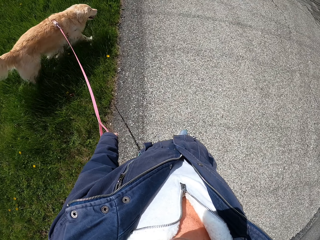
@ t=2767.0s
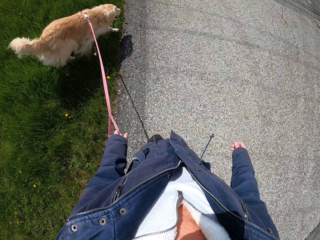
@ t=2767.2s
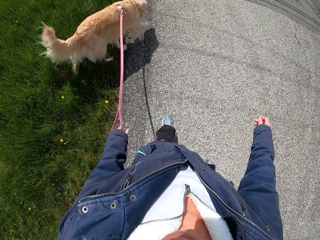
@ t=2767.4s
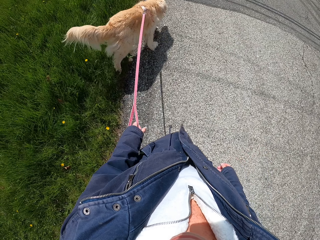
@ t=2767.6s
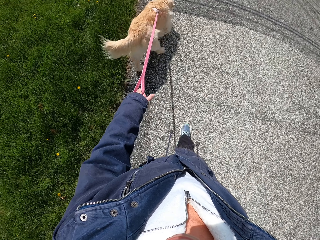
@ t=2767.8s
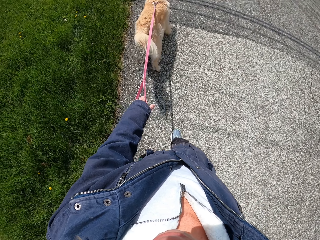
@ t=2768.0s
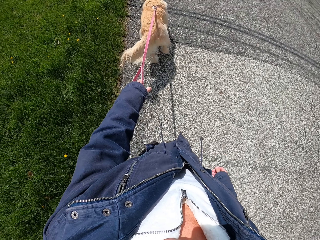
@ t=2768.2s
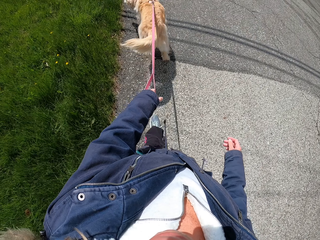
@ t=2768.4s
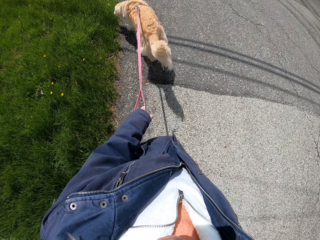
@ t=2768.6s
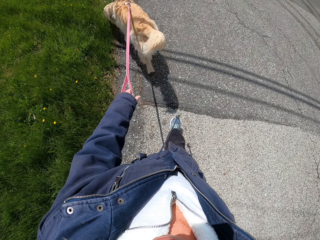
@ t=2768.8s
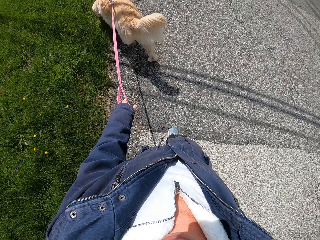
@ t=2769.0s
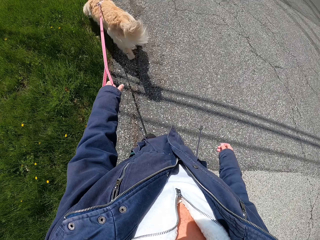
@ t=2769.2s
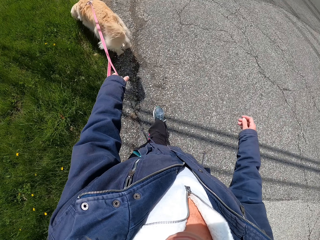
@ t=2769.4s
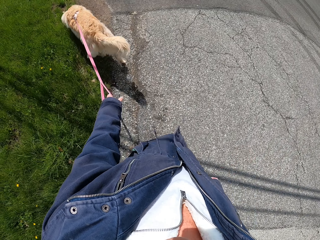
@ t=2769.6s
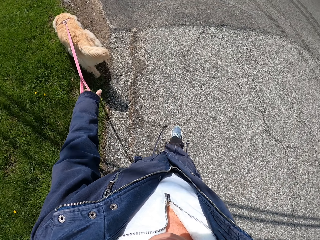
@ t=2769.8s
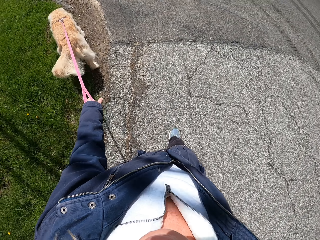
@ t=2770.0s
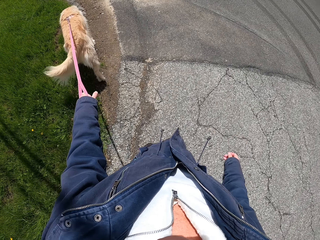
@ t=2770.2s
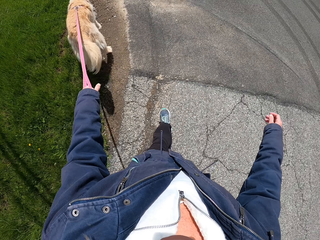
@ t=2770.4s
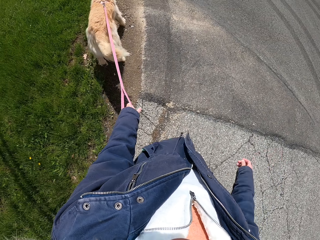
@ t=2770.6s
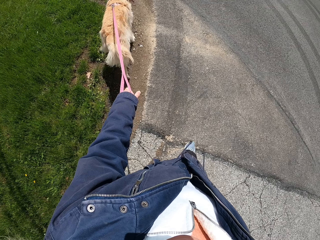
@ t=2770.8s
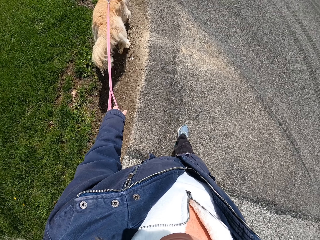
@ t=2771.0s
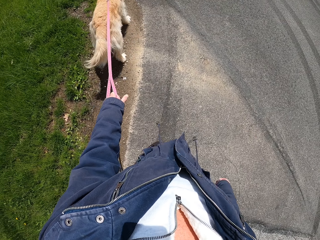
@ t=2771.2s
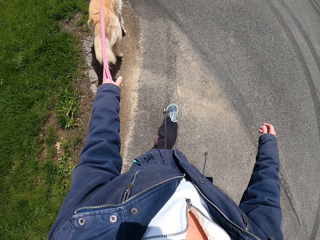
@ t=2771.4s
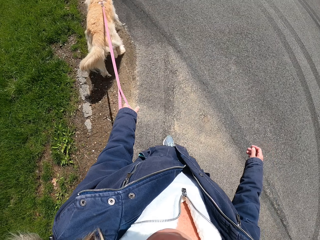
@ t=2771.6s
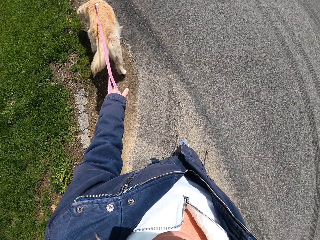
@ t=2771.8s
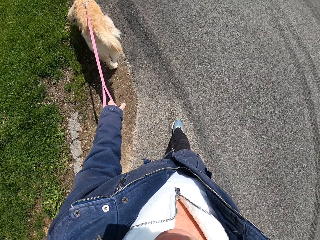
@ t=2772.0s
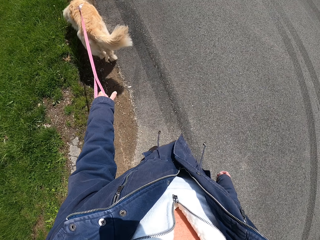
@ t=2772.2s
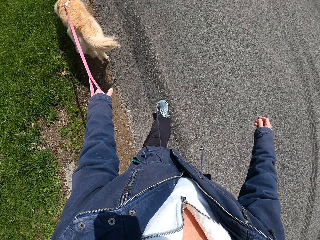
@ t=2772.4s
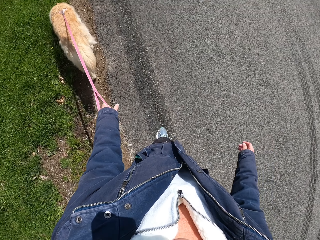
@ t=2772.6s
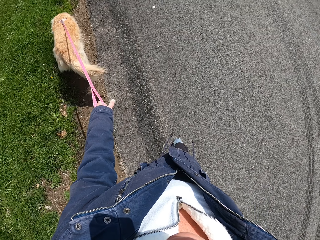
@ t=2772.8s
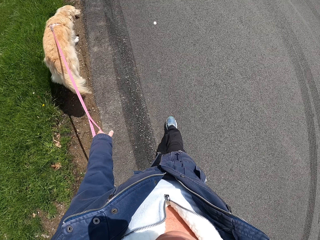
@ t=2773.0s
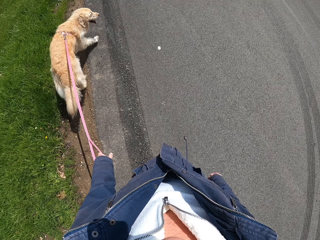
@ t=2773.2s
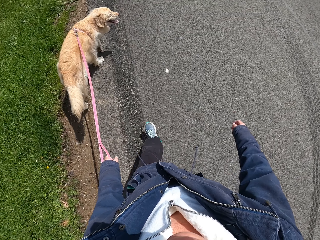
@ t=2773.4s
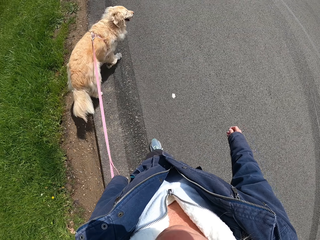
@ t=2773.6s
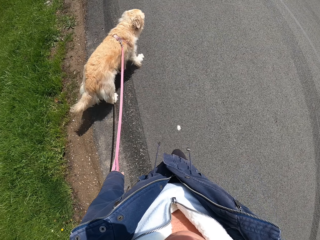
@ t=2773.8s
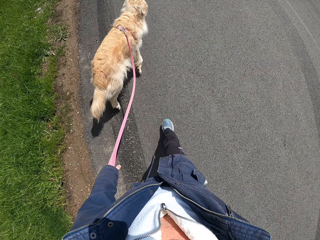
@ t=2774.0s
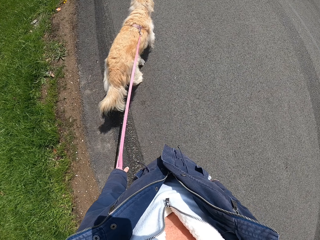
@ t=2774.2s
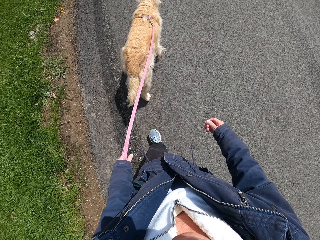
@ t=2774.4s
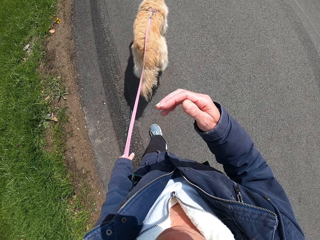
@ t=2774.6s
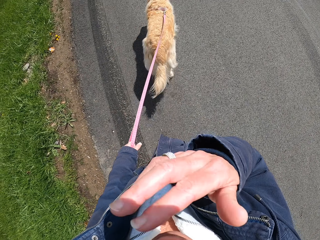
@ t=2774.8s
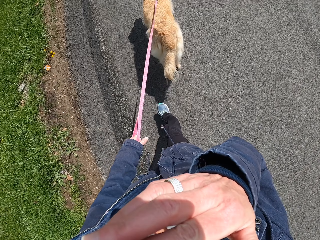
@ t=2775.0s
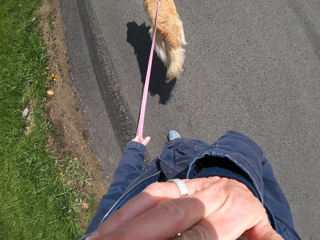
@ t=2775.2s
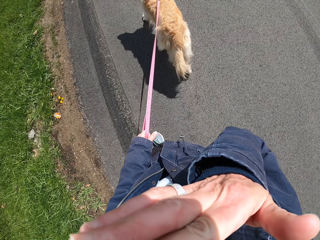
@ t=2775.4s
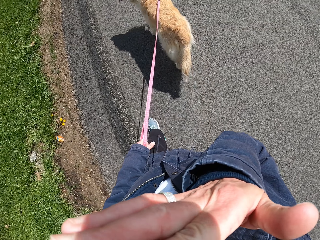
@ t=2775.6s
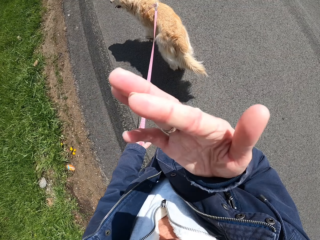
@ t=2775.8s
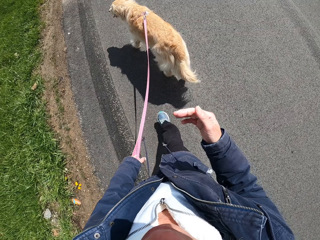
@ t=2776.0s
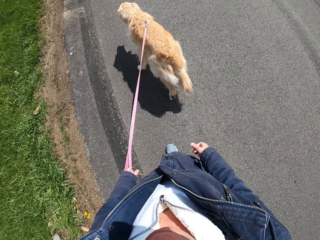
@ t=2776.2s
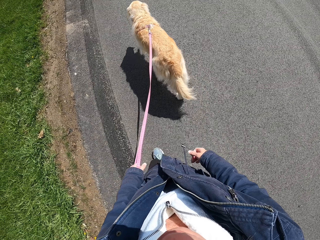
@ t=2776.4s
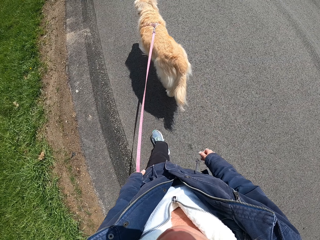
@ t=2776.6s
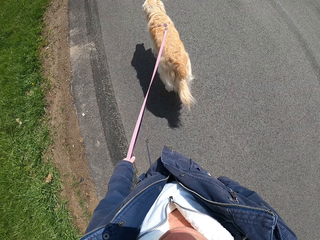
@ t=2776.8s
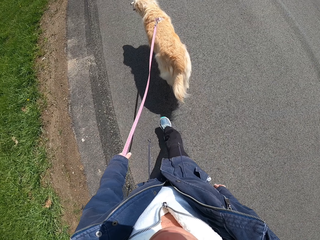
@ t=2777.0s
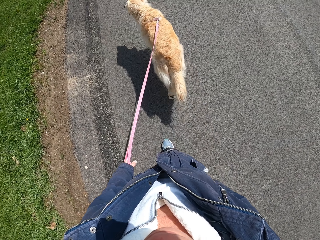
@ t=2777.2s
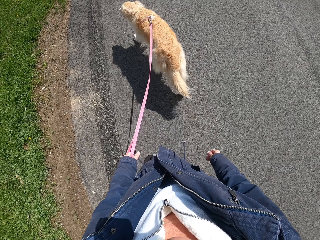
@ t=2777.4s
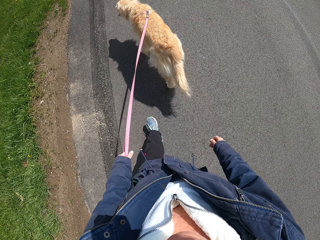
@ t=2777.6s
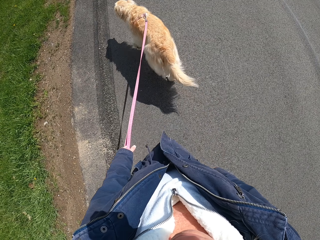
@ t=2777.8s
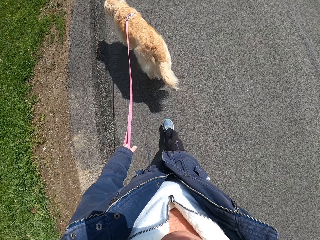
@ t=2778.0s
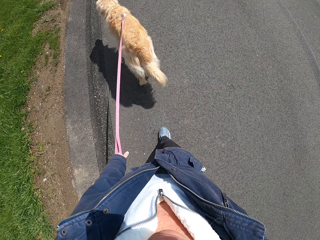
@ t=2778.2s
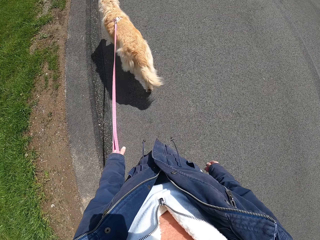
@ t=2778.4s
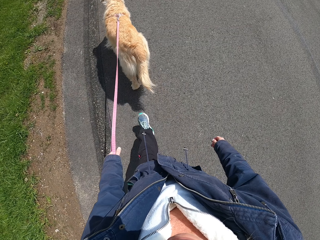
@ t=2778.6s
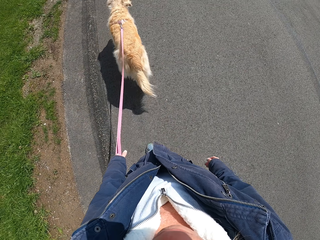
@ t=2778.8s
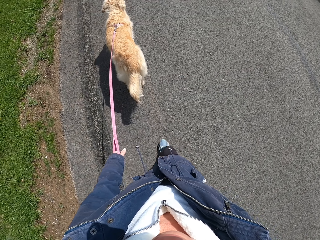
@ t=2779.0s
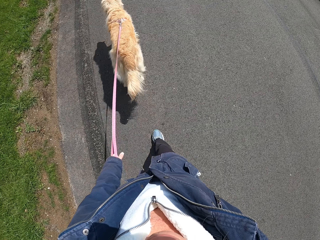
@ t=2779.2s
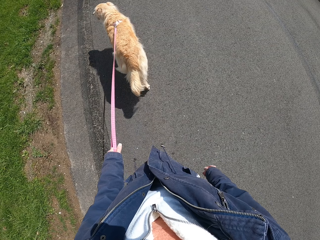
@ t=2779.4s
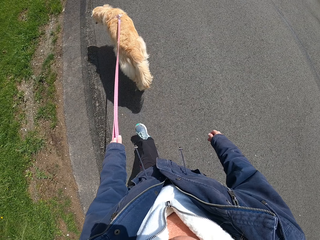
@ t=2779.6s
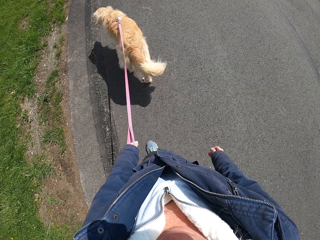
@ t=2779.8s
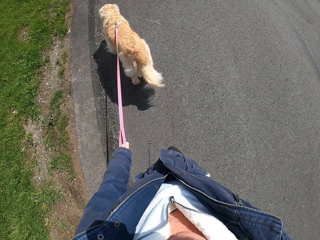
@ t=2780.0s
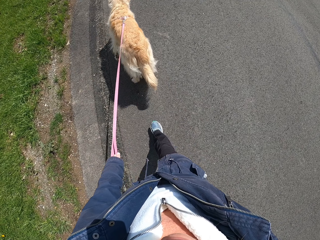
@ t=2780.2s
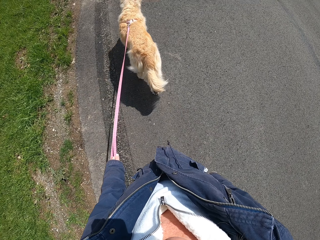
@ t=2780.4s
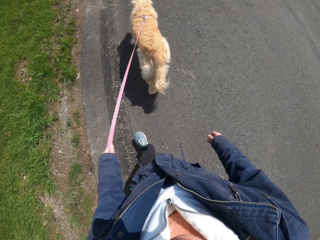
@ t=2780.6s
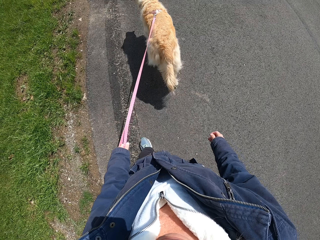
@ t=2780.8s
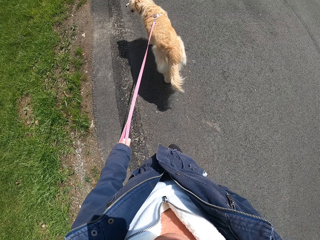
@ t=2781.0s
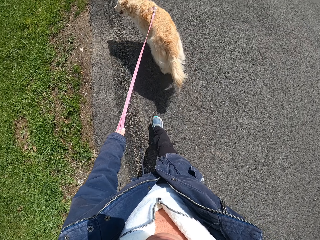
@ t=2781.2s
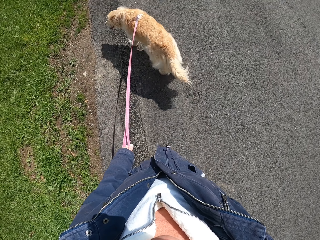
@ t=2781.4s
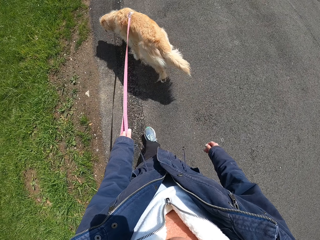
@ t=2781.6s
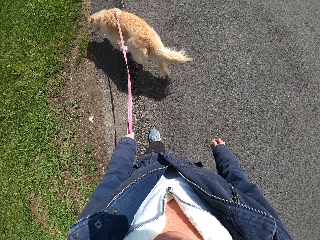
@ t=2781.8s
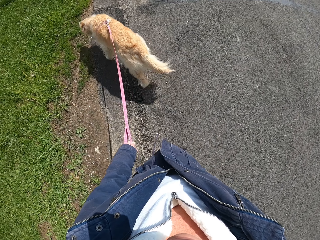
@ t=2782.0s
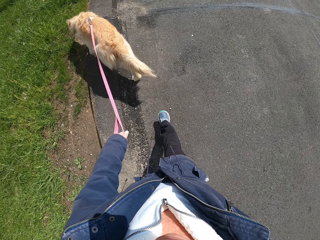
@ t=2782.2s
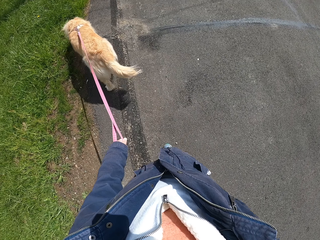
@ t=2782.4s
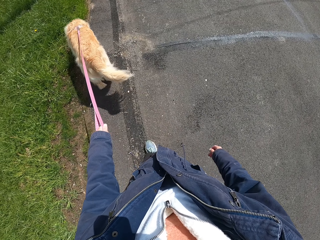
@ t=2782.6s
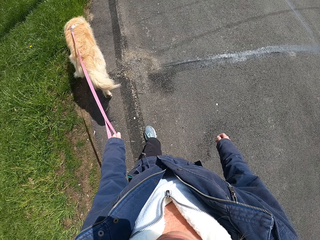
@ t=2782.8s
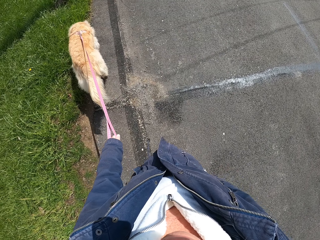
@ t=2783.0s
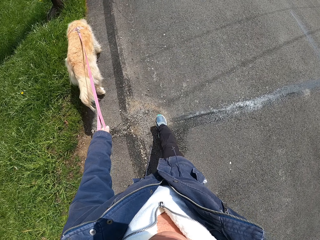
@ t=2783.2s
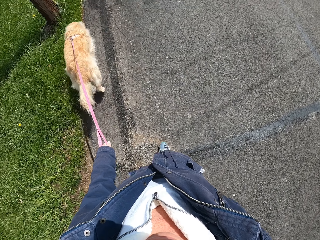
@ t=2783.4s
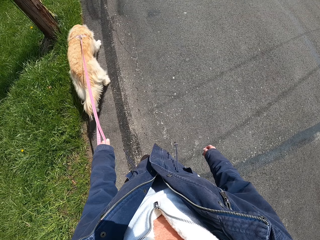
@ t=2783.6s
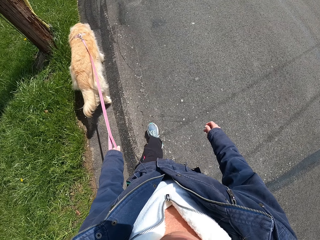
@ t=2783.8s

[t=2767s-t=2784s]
The camera wearer wipes his face. He touches his face with his hand. He walks the dog along the pavement.

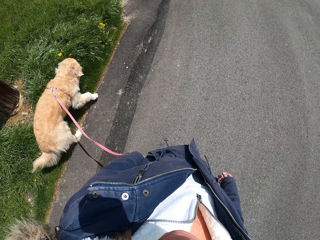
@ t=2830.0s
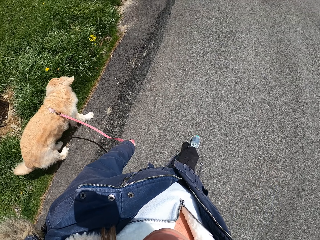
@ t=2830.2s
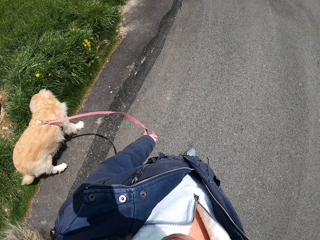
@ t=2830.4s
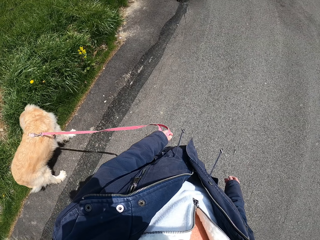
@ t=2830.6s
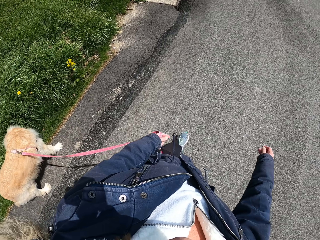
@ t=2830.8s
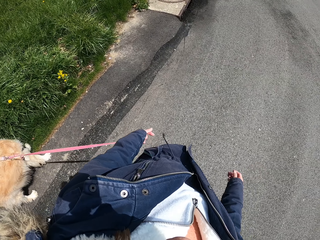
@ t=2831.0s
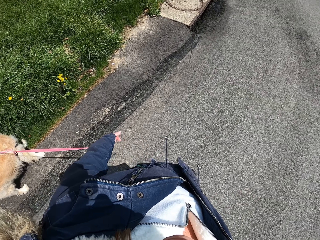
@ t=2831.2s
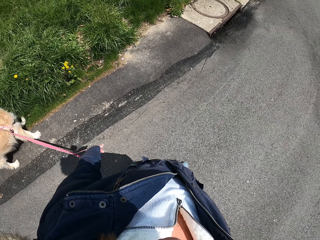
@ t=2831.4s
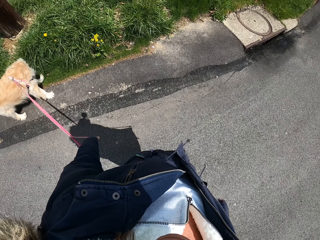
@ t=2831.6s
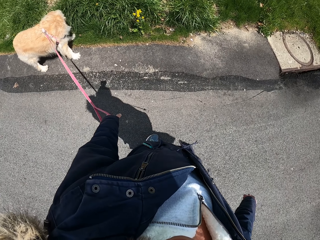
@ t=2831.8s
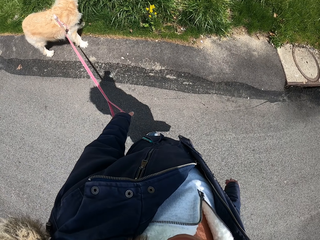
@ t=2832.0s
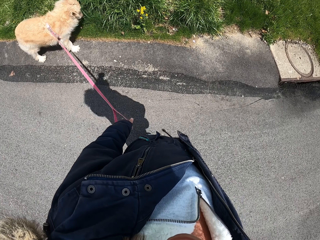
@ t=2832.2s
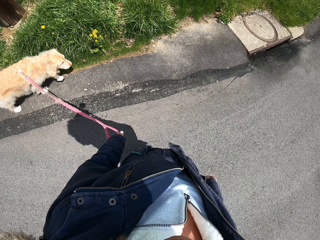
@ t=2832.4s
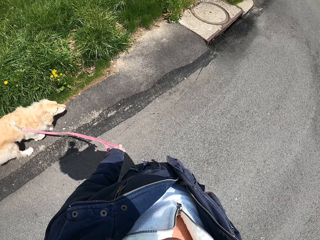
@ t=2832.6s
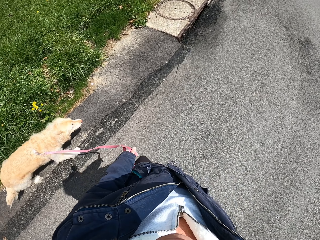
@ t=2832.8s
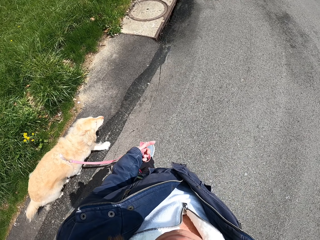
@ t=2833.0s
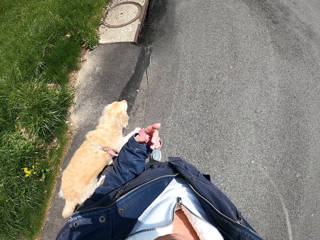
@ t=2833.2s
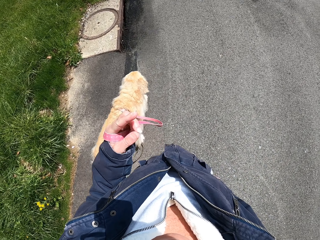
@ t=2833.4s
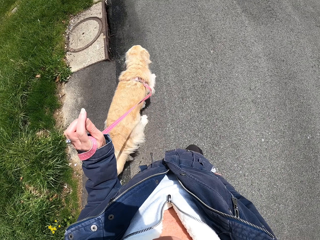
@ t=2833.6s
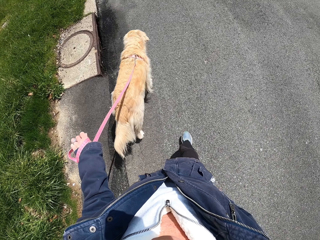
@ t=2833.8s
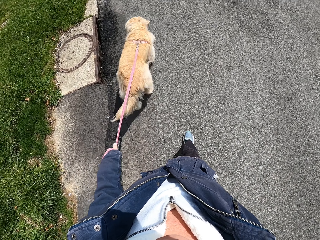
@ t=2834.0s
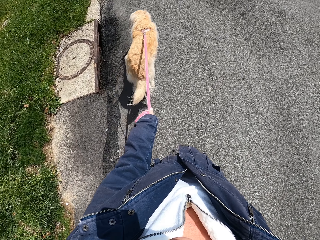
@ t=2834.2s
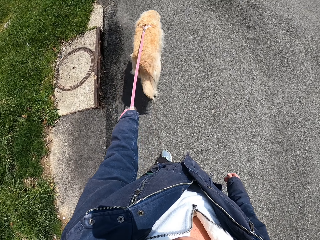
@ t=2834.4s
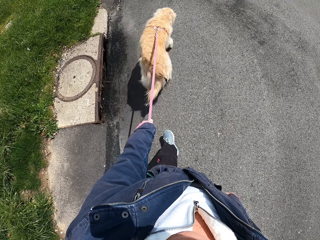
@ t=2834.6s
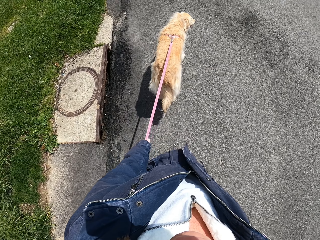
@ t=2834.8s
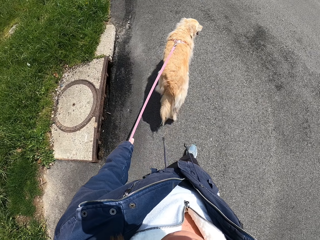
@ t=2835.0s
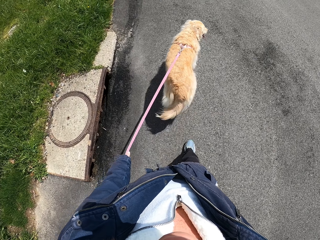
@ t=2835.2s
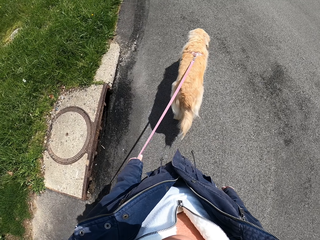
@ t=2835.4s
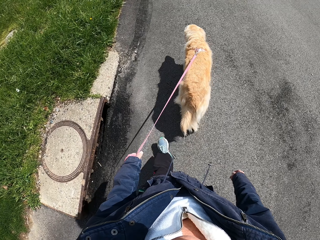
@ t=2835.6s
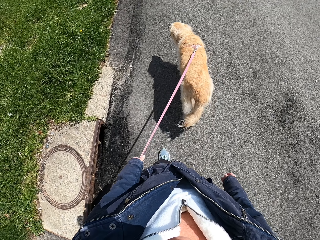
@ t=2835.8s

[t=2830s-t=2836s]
The camera wearer turns to the left.
